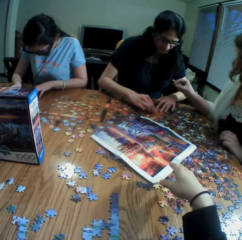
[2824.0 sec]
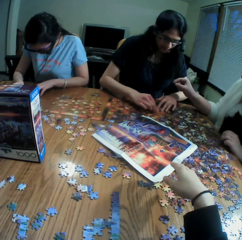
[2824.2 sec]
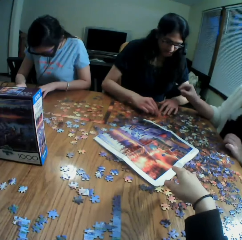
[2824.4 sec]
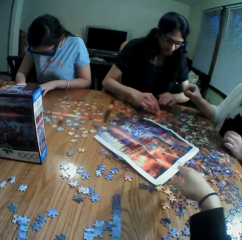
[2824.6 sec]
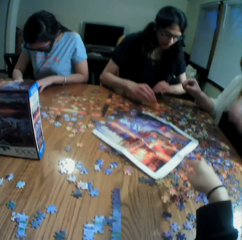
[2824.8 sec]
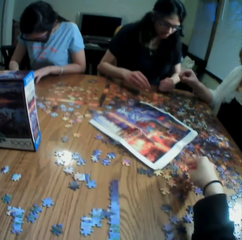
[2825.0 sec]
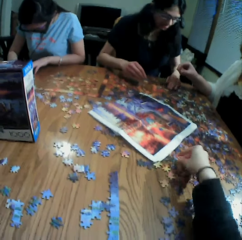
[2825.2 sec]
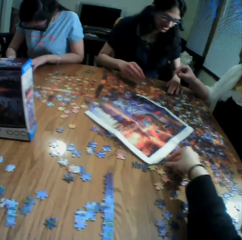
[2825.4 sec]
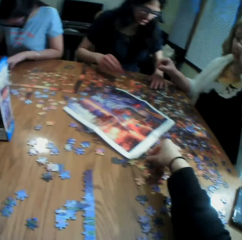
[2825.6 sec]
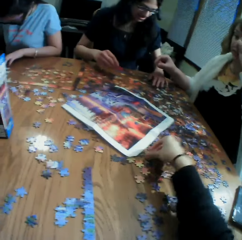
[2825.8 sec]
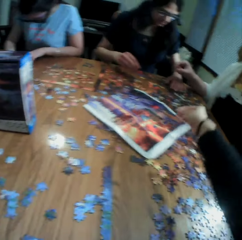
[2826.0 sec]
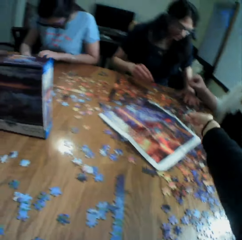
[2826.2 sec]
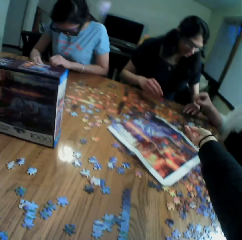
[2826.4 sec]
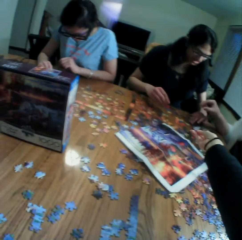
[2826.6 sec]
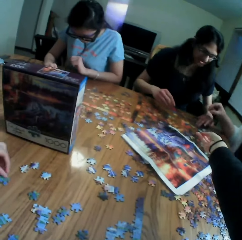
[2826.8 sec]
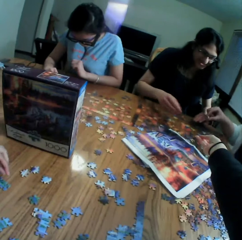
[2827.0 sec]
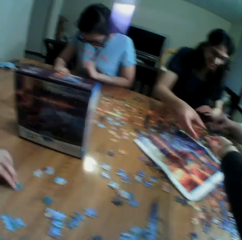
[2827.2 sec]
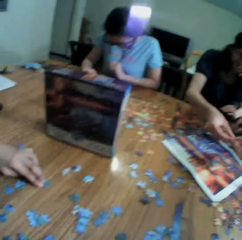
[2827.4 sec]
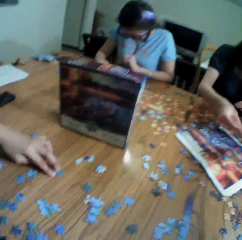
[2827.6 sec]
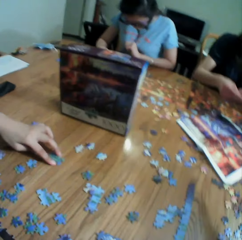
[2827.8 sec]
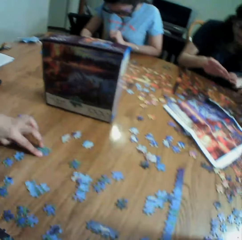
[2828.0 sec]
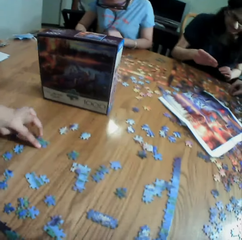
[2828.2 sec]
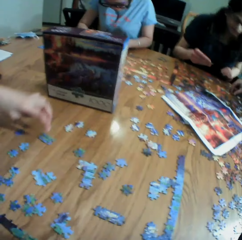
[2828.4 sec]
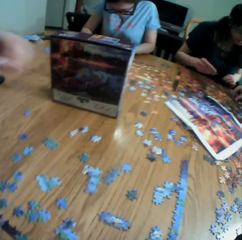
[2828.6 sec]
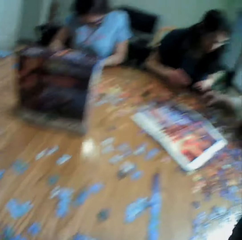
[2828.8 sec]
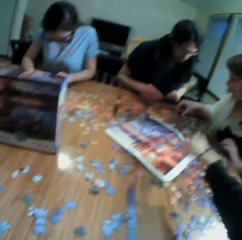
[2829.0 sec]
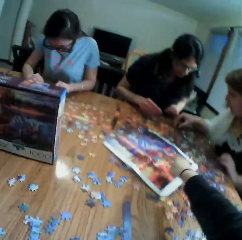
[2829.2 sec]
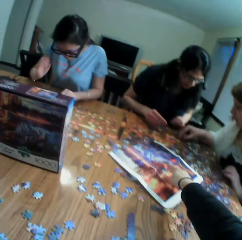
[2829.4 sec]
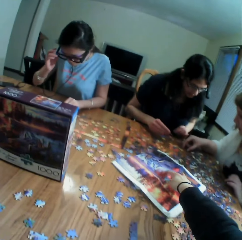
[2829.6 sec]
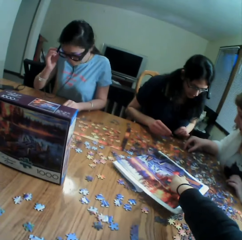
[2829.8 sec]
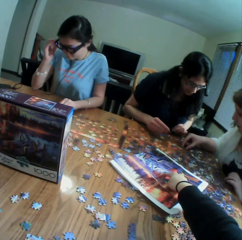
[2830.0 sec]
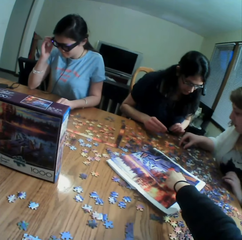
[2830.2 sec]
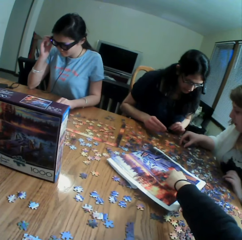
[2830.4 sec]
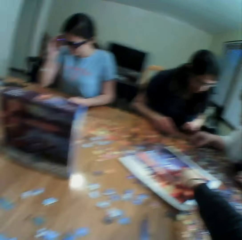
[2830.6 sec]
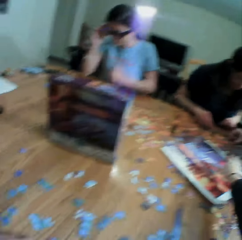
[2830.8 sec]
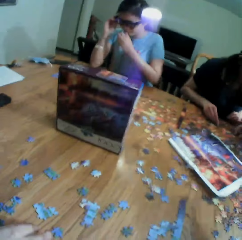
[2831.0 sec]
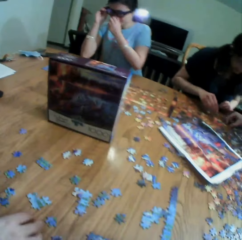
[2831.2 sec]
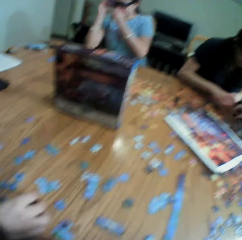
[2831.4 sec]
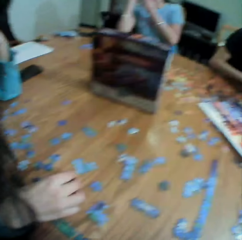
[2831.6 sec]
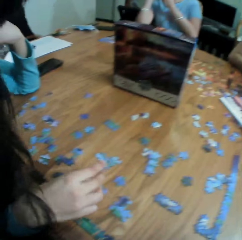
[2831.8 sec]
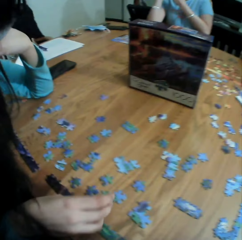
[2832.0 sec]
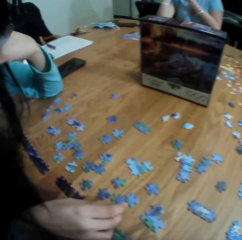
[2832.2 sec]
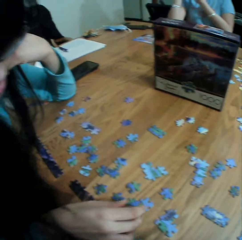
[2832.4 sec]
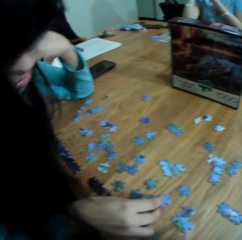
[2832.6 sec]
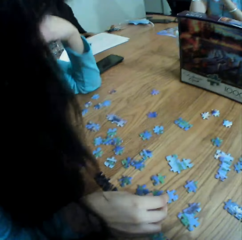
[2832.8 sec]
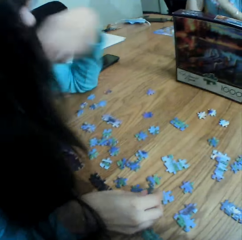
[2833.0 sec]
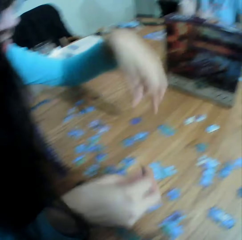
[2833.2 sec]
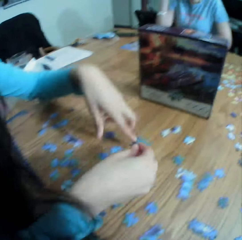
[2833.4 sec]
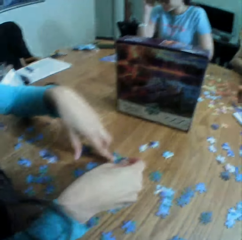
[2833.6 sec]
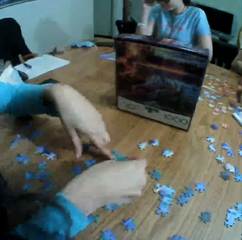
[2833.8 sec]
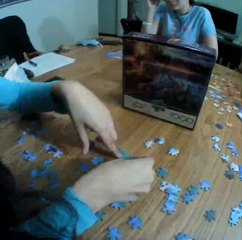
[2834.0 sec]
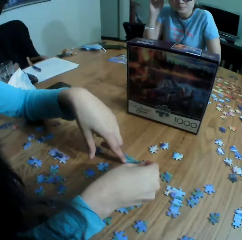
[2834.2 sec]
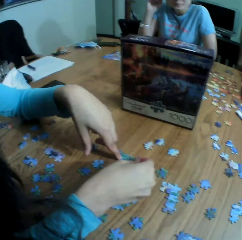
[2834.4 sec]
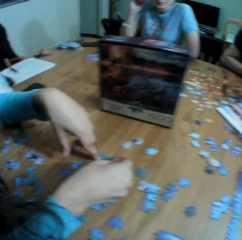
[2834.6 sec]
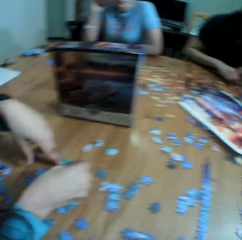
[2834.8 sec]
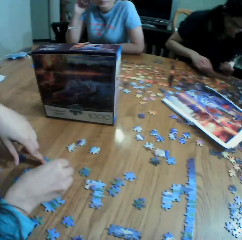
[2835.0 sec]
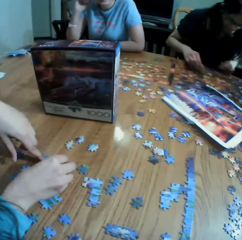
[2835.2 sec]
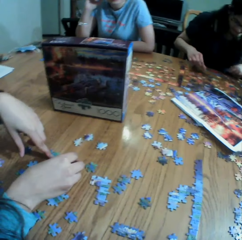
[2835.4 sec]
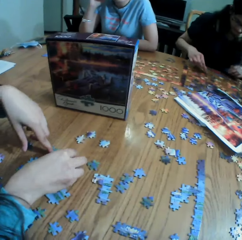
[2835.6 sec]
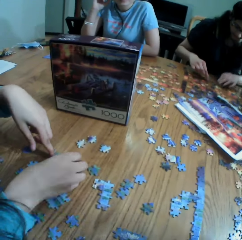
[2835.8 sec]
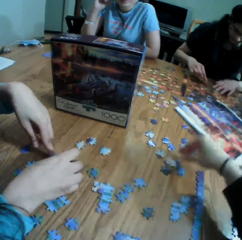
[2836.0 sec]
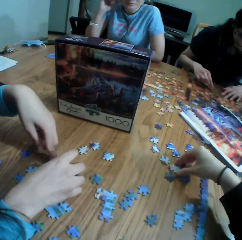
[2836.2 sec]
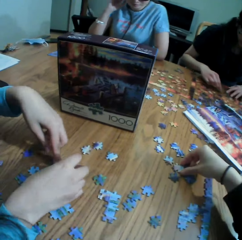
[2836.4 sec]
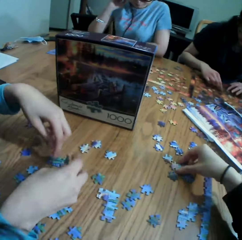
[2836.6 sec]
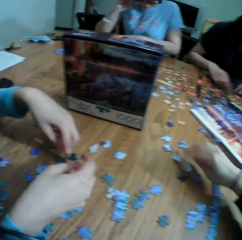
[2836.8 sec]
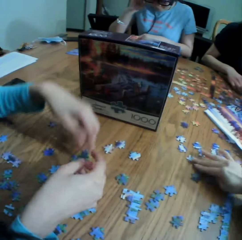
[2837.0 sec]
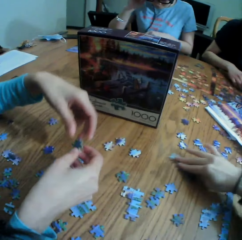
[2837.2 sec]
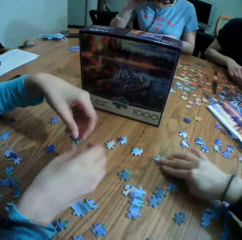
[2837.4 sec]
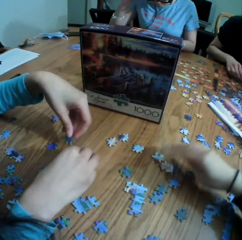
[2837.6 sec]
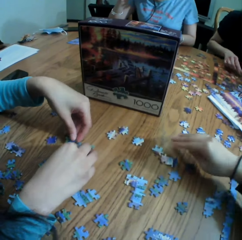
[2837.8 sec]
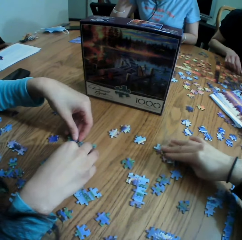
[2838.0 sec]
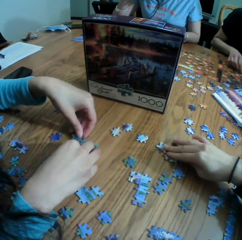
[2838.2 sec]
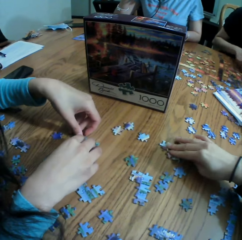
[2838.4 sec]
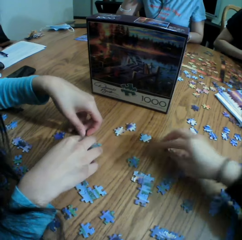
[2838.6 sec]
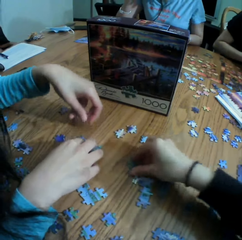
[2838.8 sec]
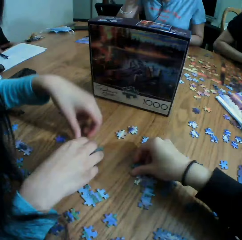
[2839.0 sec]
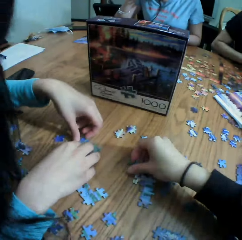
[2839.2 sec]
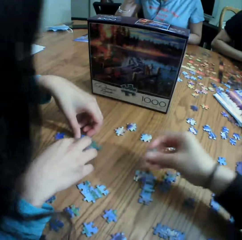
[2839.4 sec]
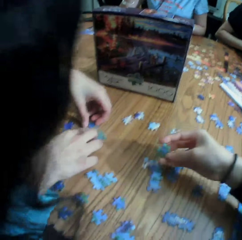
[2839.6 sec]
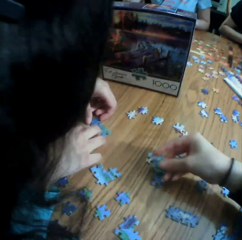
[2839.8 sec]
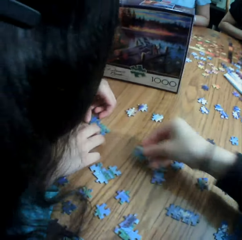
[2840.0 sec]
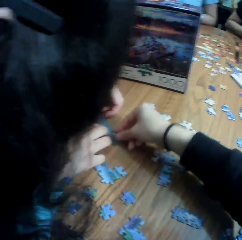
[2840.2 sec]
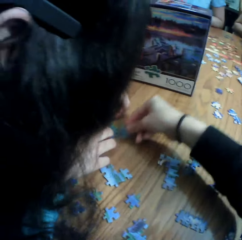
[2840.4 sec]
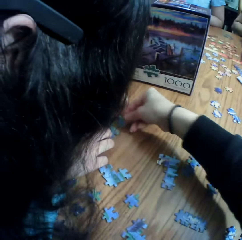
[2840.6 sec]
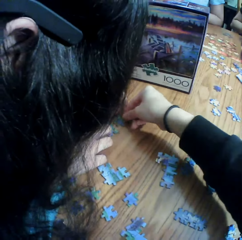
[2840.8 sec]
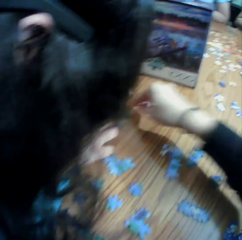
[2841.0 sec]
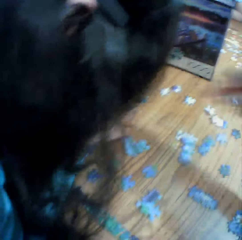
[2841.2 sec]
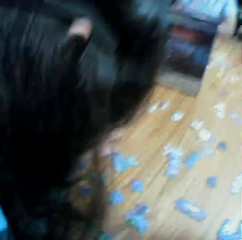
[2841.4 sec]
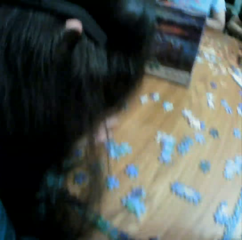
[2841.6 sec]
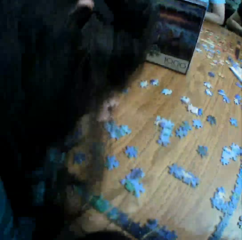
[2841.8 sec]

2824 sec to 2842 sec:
A person picks up a paper puzzle. The camera wearer talks to a lady. They pick up a jigsaw puzzle piece. They point at a piece of paper. Another person picks up the paper puzzle. The other person fixes the paper puzzle. The camera wearer moves the paper puzzle. Another lady plays the jigsaw puzzle. The camera wearer plays the jigsaw puzzle. They pick up the paper puzzle and drop the paper puzzle.

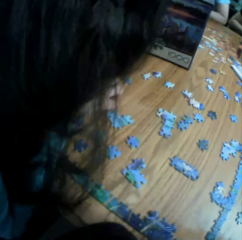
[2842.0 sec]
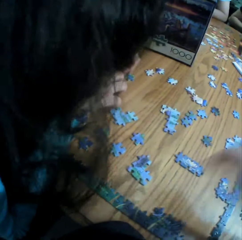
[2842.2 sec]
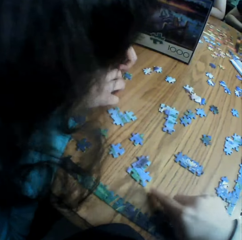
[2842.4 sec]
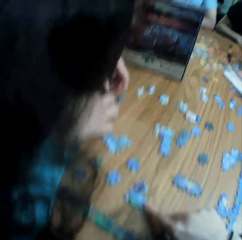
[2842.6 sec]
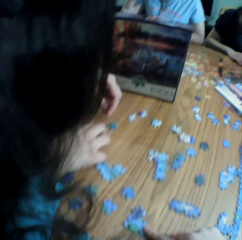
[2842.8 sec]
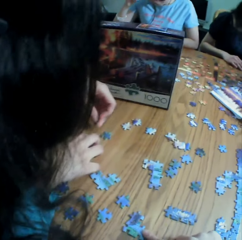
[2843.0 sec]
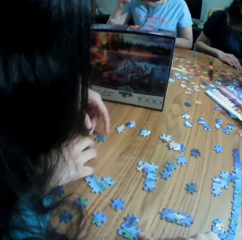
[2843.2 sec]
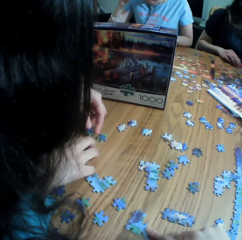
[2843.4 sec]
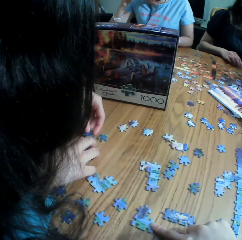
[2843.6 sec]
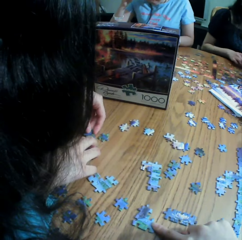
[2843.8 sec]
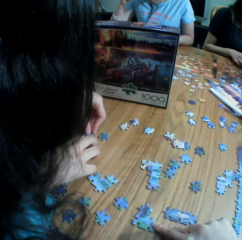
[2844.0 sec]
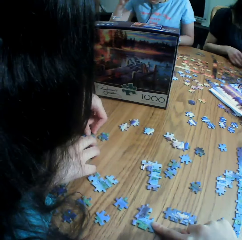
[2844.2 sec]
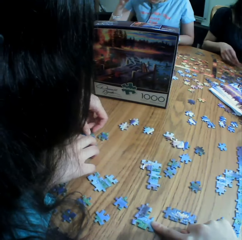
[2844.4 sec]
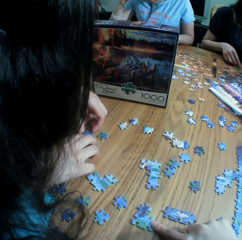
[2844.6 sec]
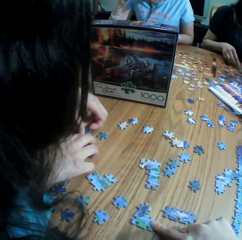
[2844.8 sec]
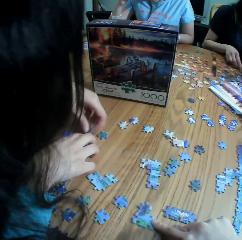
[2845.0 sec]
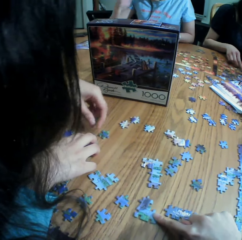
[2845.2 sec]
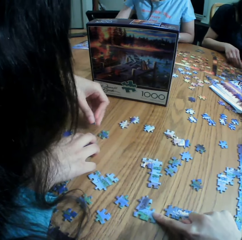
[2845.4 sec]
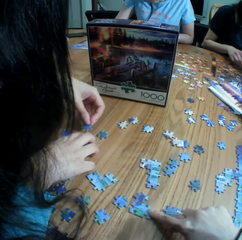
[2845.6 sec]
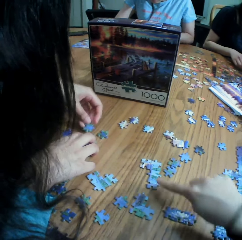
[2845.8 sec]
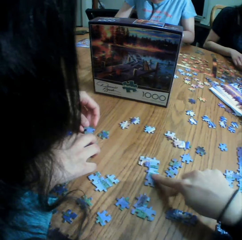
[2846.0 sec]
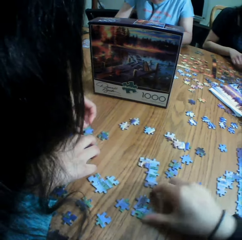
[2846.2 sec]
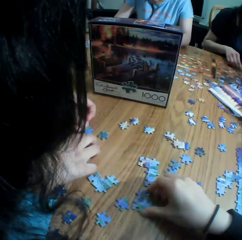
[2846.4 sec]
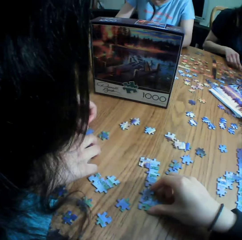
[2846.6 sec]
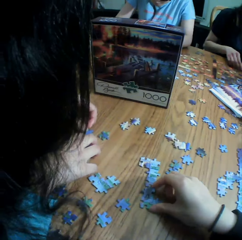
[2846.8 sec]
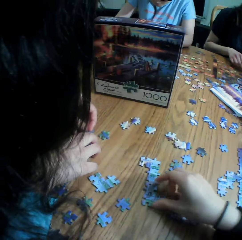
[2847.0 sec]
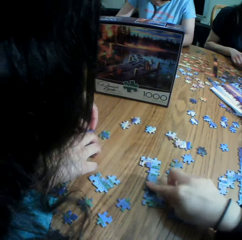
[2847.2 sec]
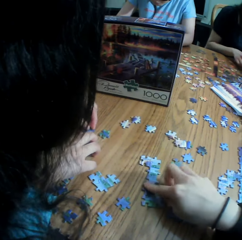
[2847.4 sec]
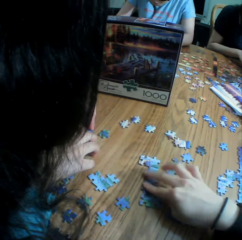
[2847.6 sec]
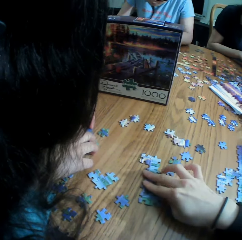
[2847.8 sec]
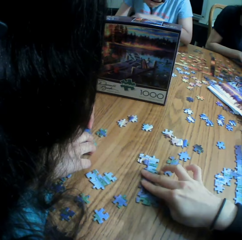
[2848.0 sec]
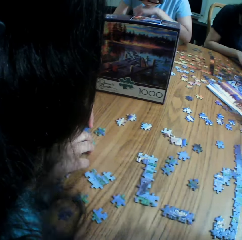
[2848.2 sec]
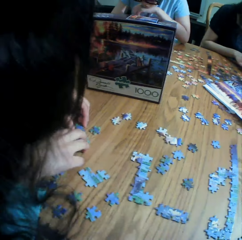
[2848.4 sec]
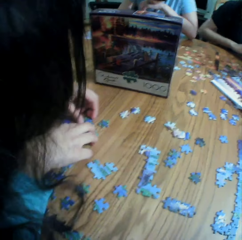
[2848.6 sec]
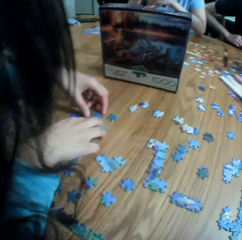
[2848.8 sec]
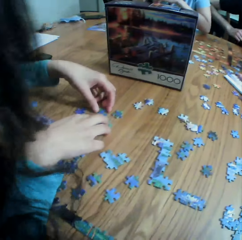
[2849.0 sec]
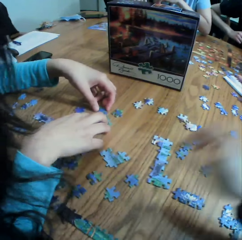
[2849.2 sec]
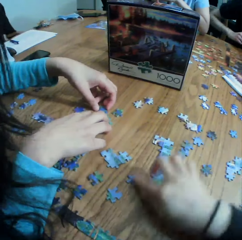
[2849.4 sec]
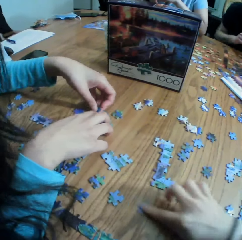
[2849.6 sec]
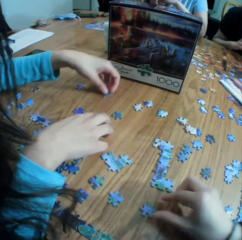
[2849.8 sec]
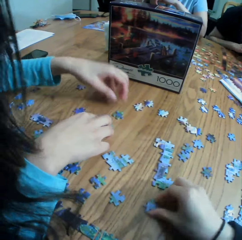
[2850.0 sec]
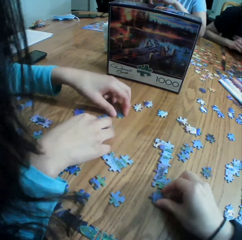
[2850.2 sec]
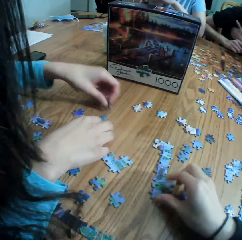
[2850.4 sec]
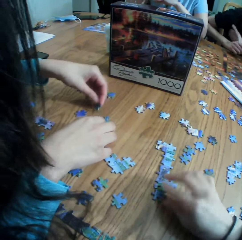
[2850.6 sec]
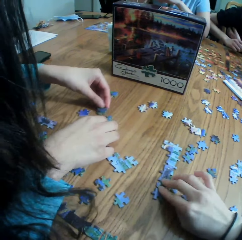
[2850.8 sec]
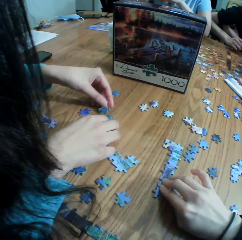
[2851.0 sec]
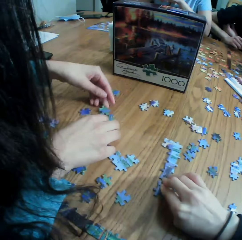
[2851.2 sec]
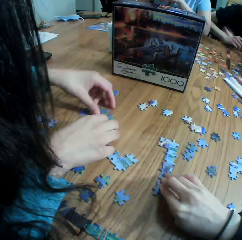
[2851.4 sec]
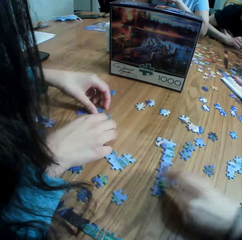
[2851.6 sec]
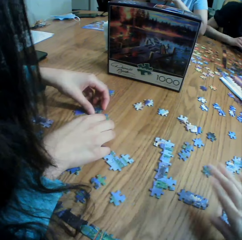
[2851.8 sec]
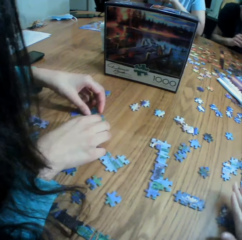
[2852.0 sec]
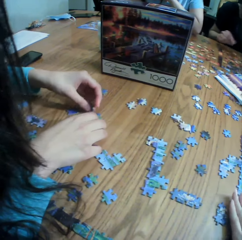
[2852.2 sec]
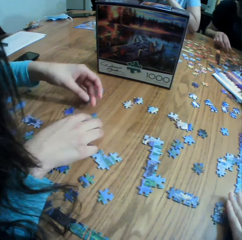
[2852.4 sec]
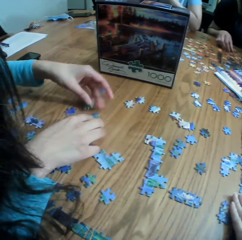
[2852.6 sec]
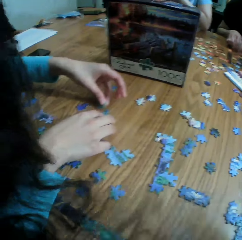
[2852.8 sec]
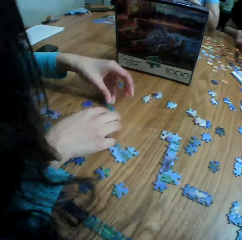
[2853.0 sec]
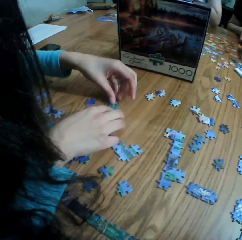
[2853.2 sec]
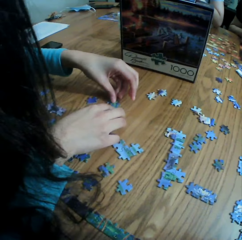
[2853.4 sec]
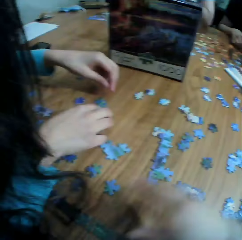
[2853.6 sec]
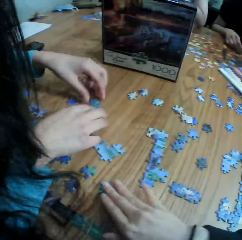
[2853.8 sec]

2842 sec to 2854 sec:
The camera wearer looks around a table. A person arranges a paper puzzle. The camera wearer touches the paper puzzle. The person moves the paper puzzle and arranges the paper puzzle.
